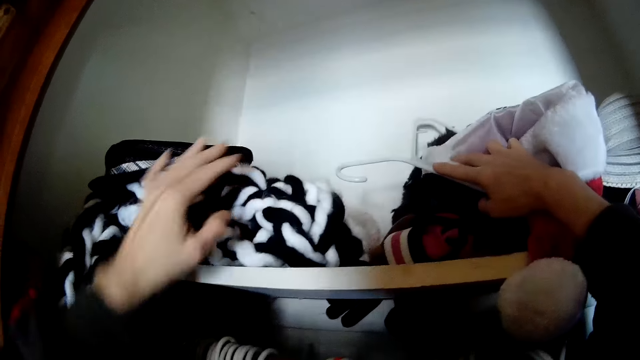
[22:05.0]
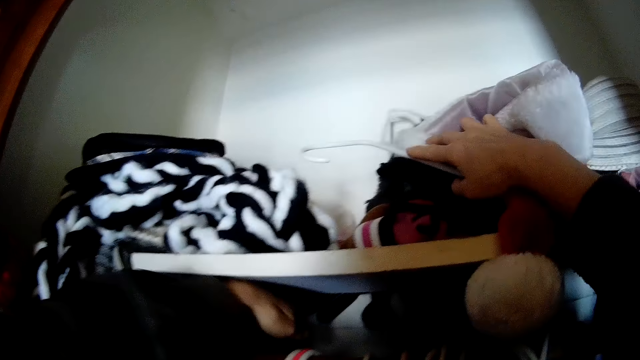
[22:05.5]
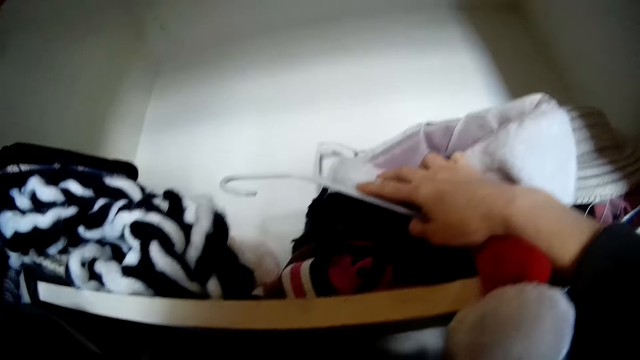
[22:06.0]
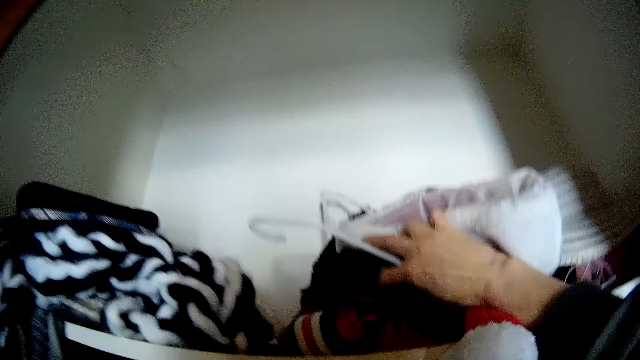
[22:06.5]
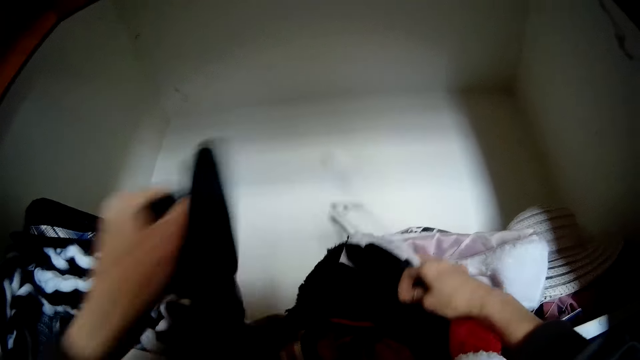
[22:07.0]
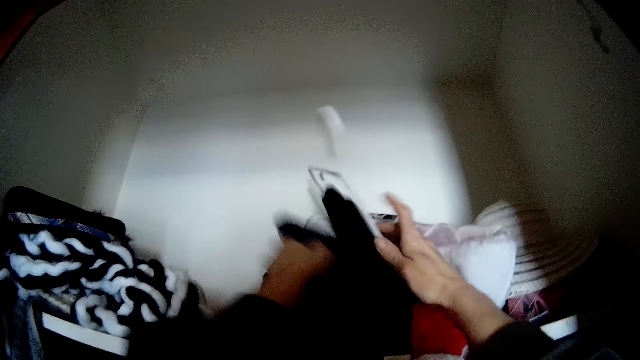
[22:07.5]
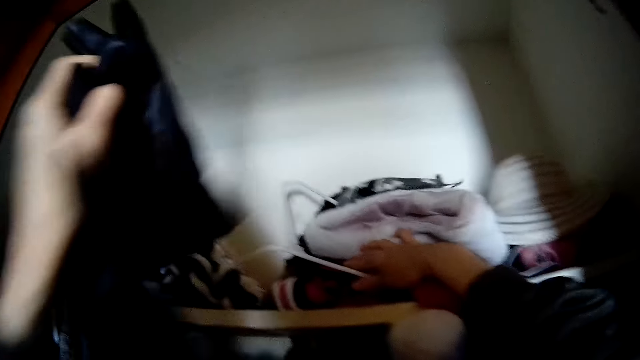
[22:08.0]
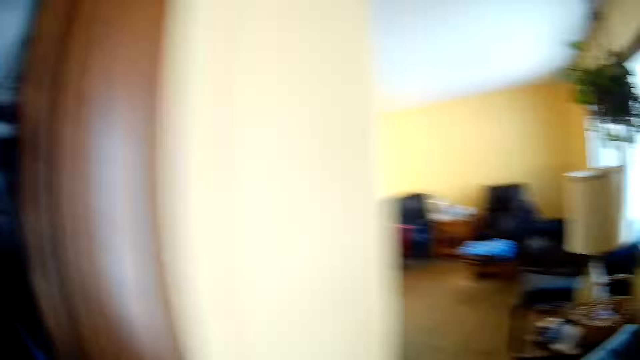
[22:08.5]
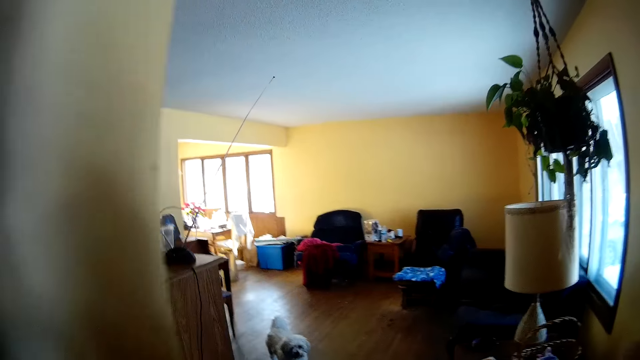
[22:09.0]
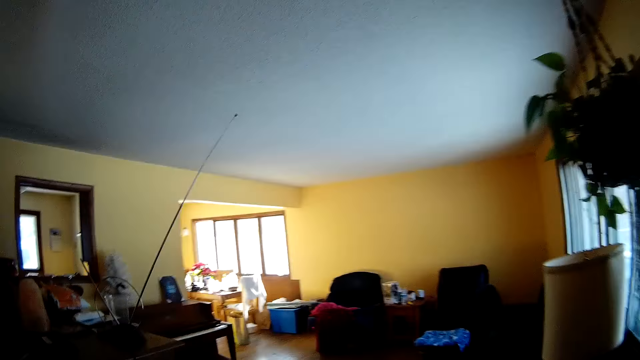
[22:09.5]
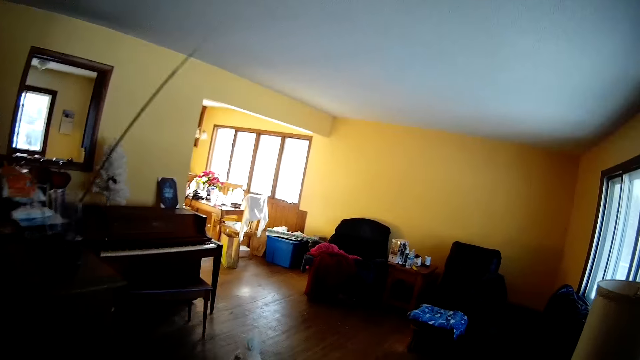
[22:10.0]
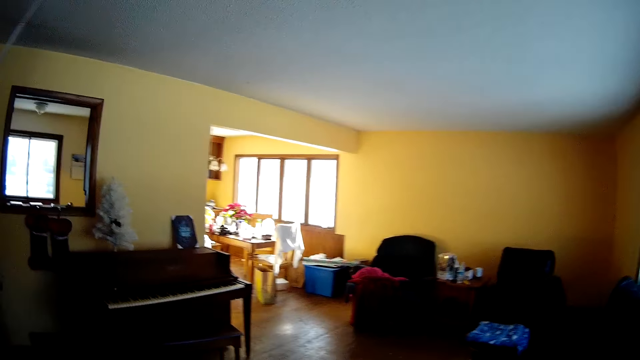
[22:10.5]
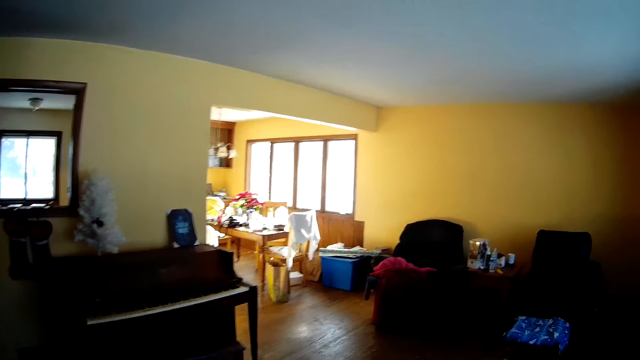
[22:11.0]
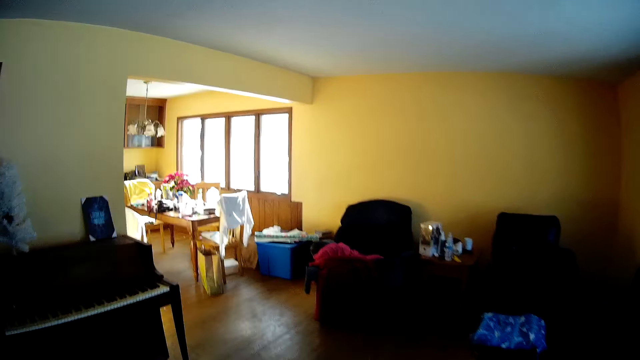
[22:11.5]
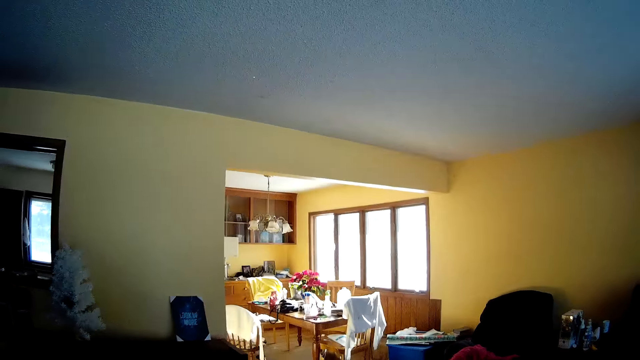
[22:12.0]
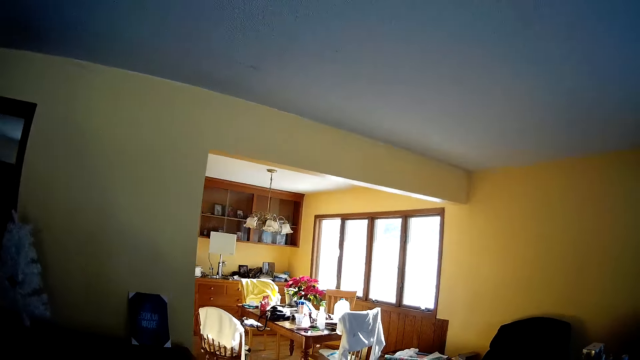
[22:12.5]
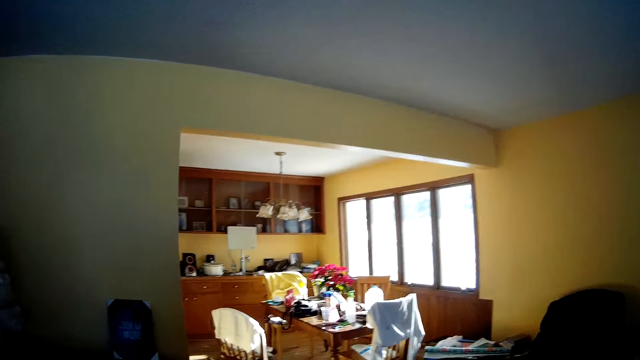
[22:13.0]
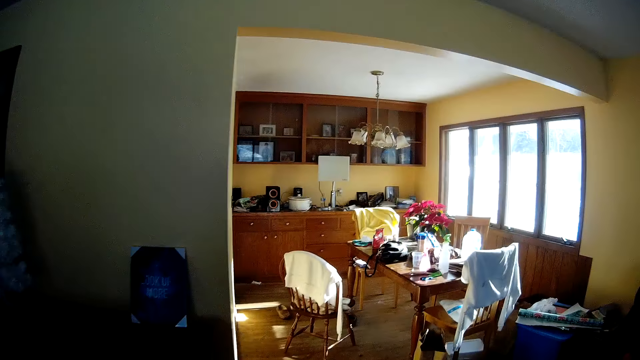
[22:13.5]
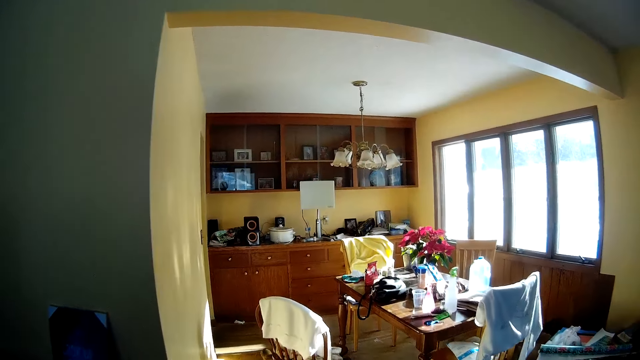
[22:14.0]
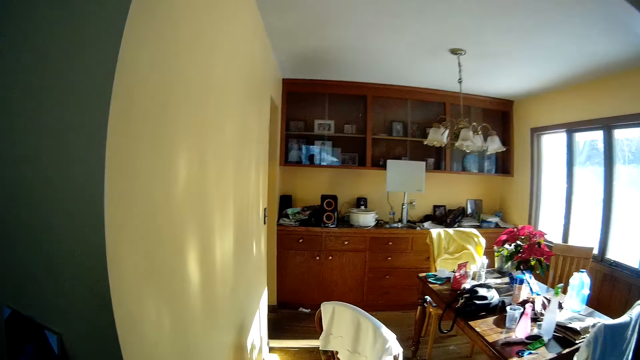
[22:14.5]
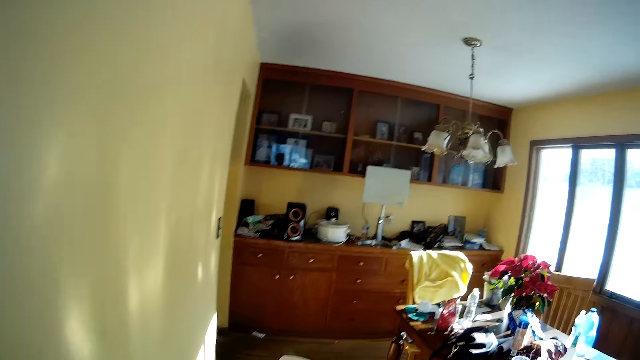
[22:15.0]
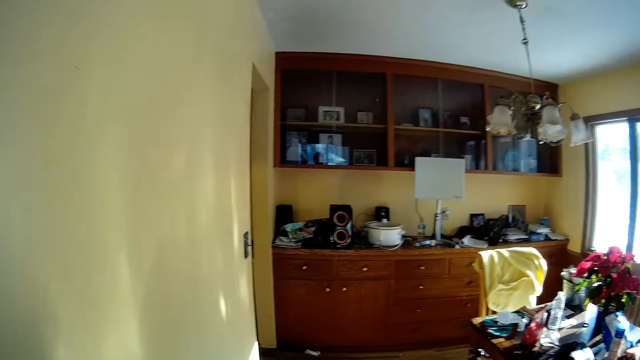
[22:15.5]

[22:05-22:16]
The camera wearer picks up a glove from the closet with her left hand. She grabs the glove in her right hand with her left hand. She walks around the living room.

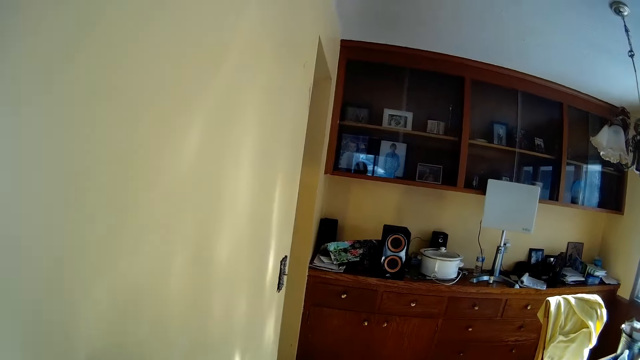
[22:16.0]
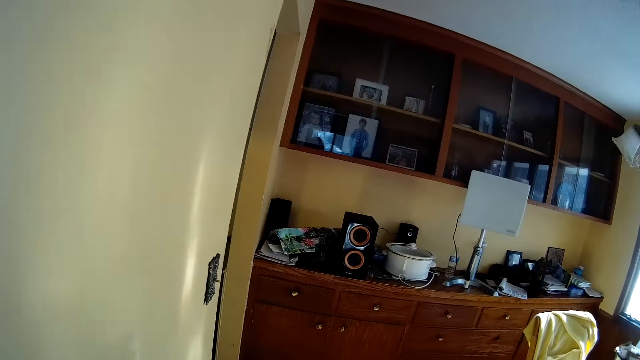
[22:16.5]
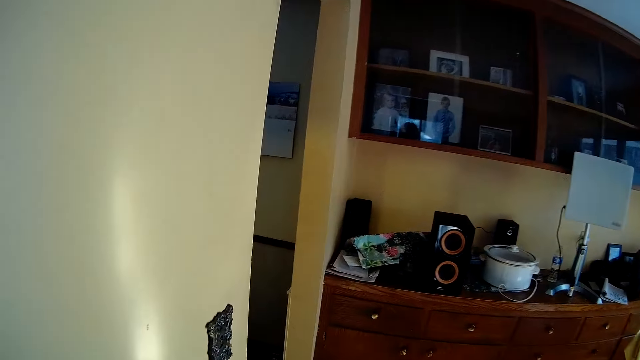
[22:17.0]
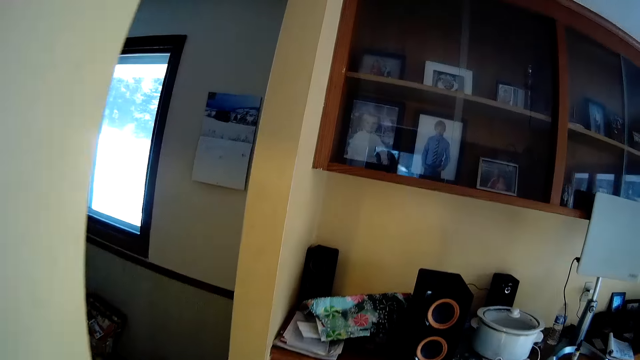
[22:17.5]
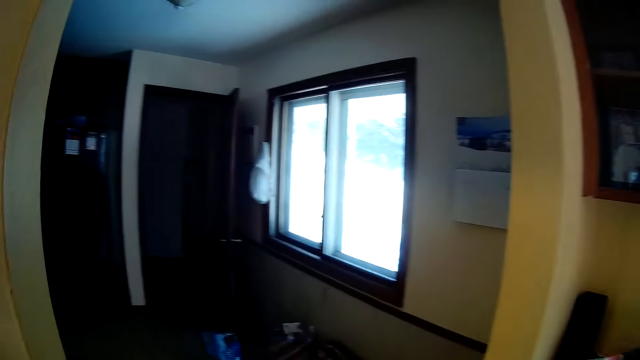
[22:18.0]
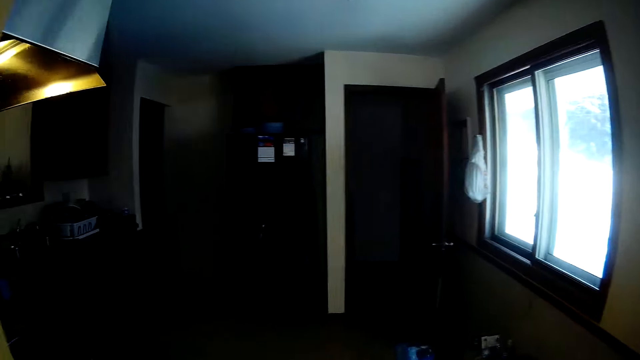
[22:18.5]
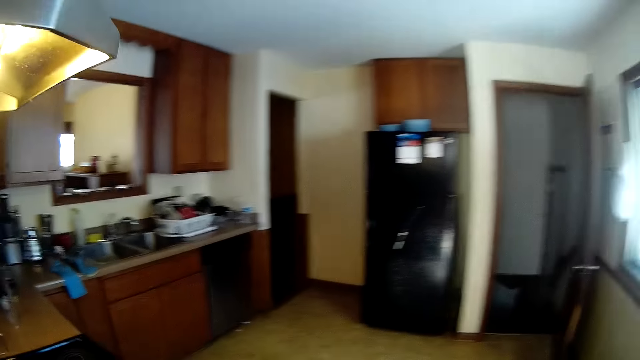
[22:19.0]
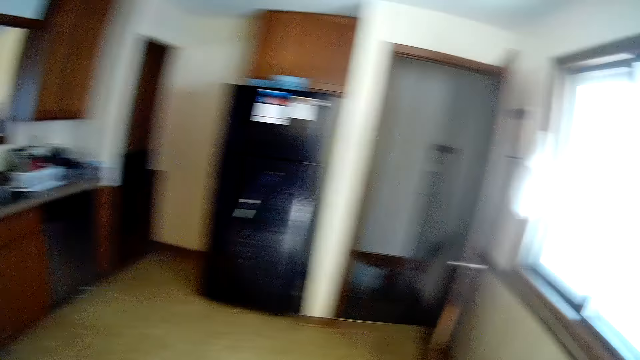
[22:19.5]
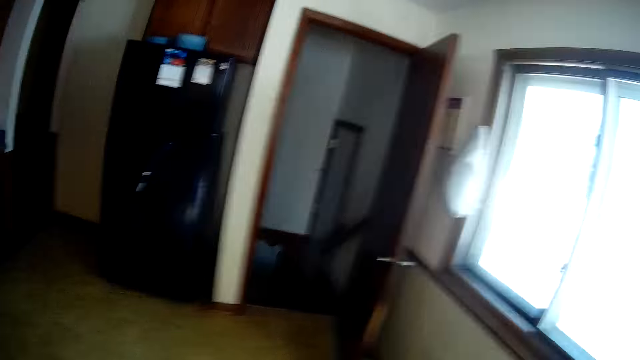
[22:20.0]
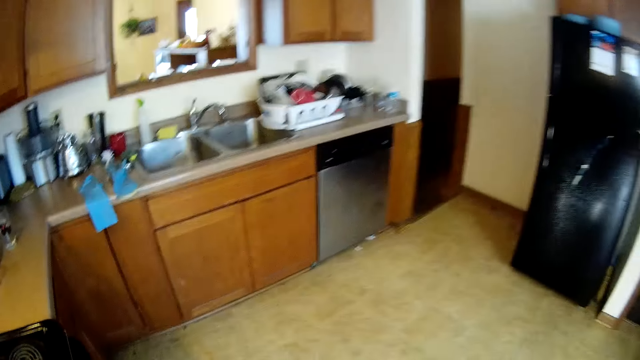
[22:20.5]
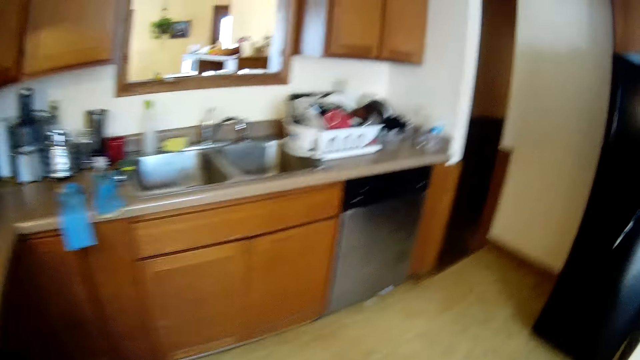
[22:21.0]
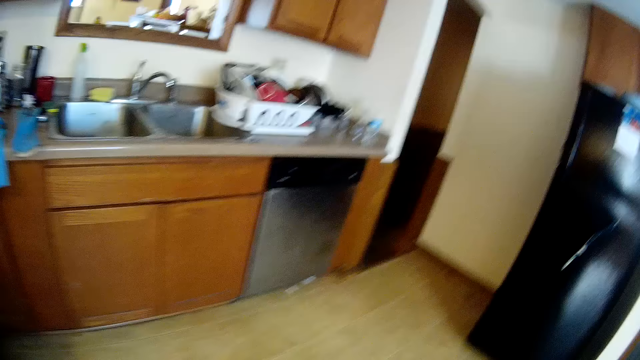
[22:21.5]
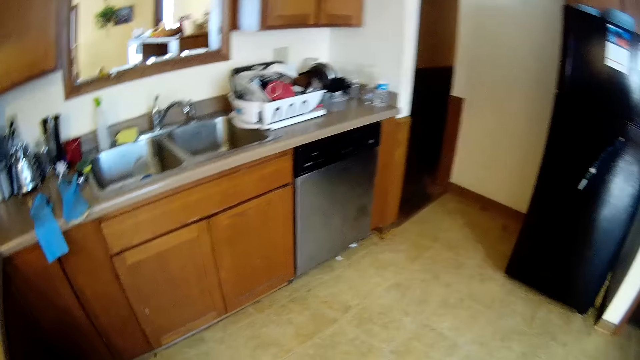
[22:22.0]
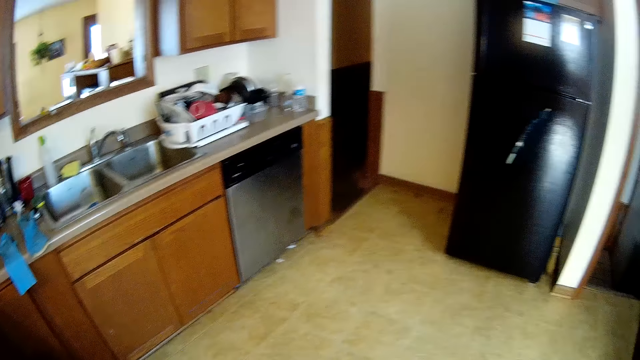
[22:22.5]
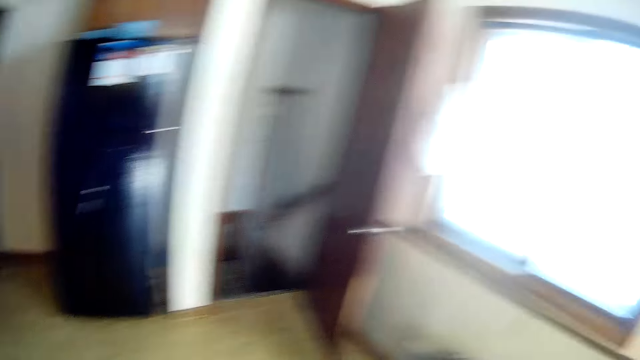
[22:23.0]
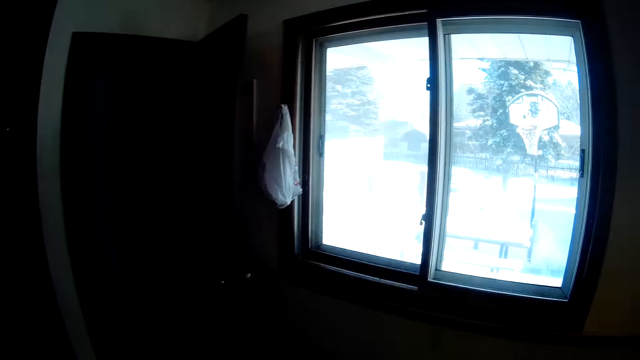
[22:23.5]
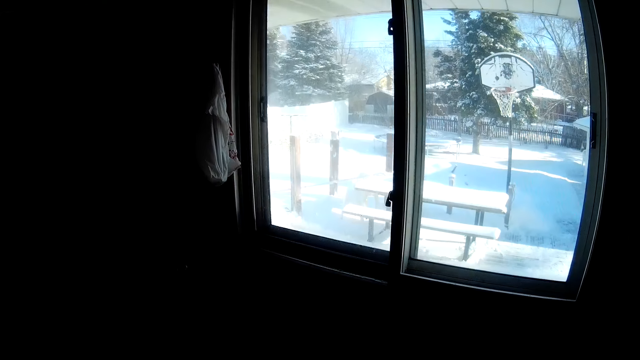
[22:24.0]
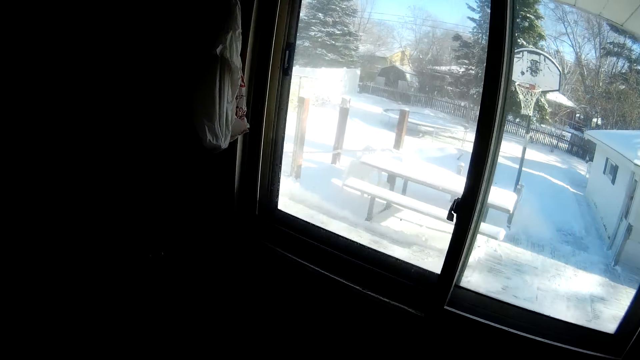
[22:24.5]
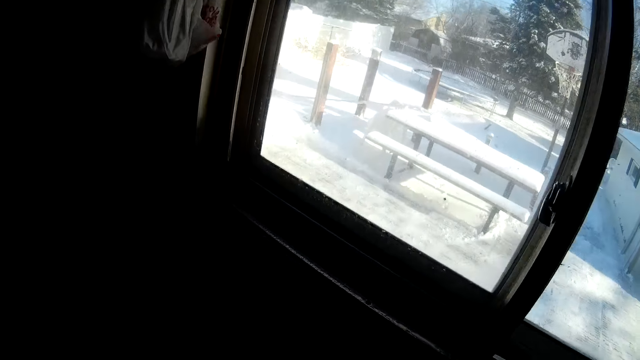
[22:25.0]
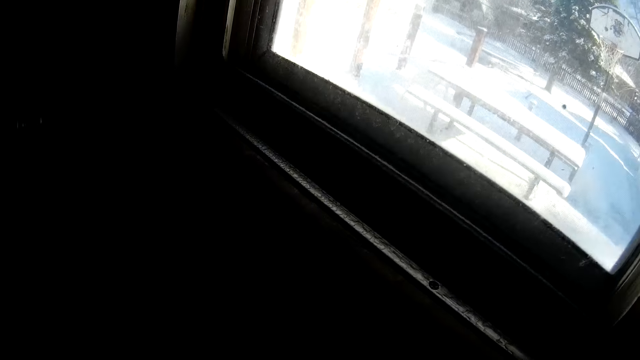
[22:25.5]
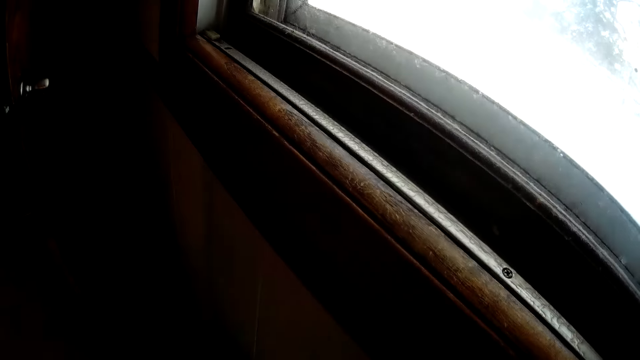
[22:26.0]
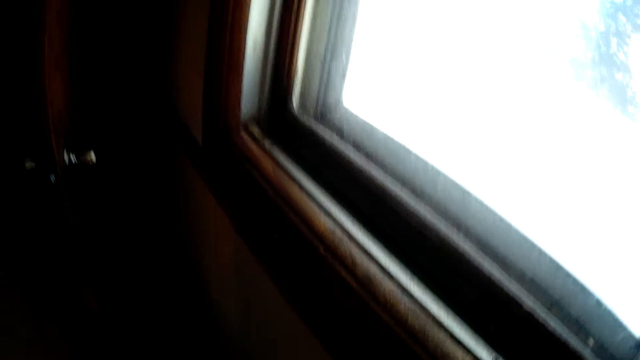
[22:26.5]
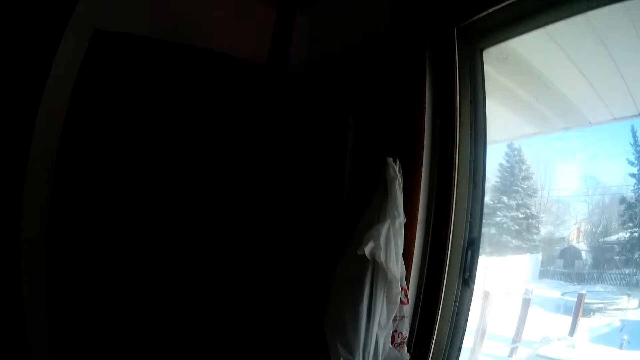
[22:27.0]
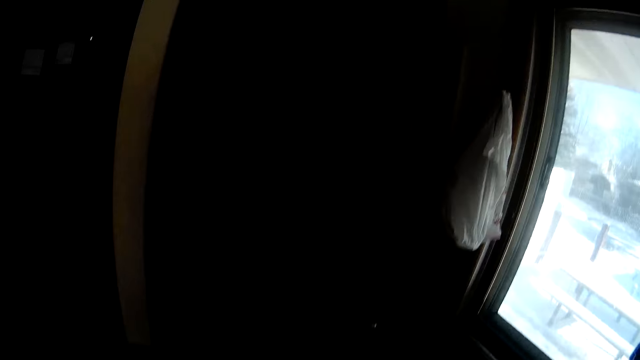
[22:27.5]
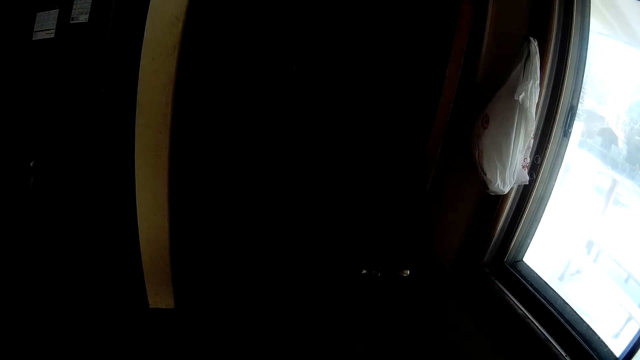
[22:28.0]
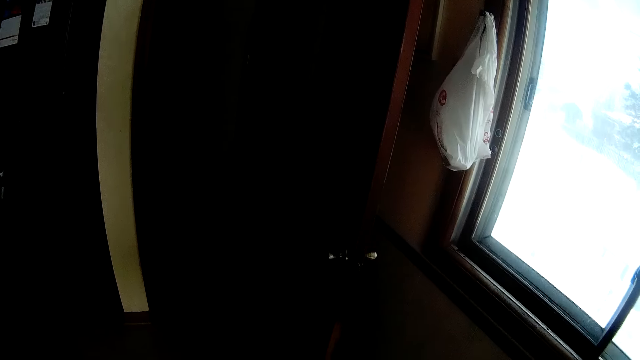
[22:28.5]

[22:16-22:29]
The camera wearer walks to the kitchen from the closet in the living room. They walk around in the kitchen.
